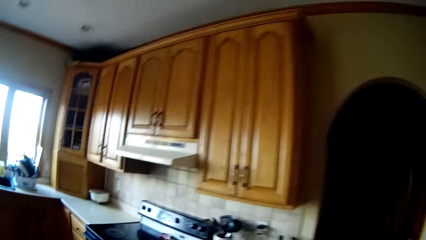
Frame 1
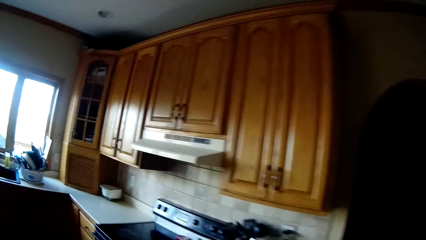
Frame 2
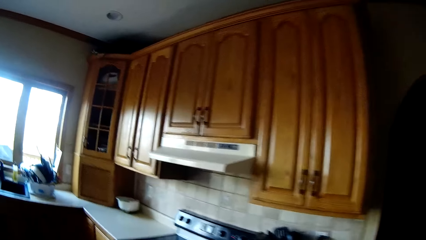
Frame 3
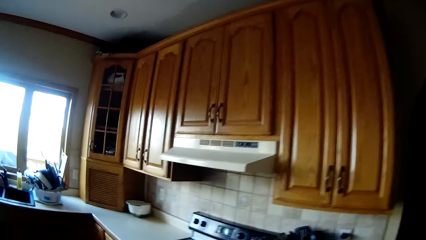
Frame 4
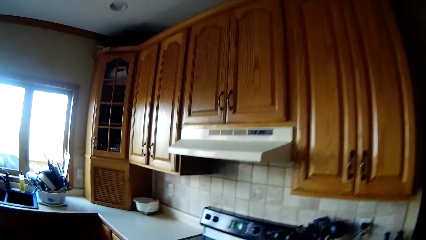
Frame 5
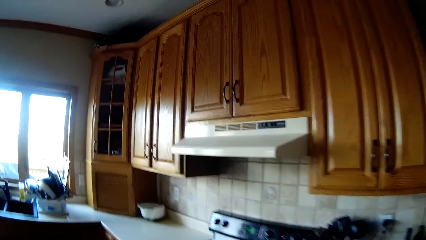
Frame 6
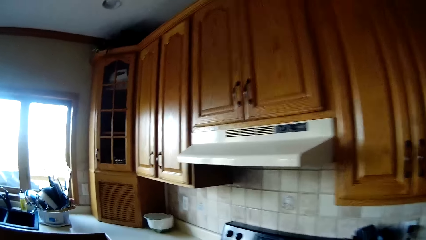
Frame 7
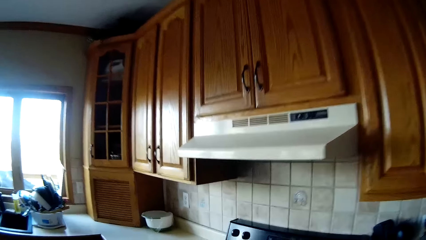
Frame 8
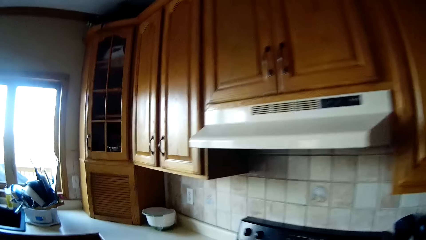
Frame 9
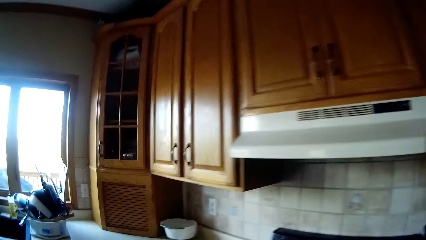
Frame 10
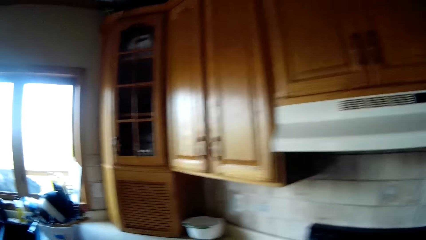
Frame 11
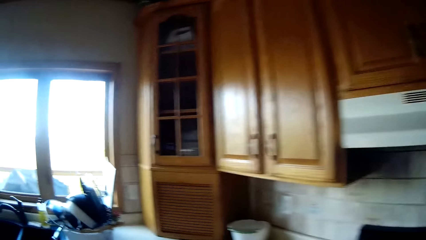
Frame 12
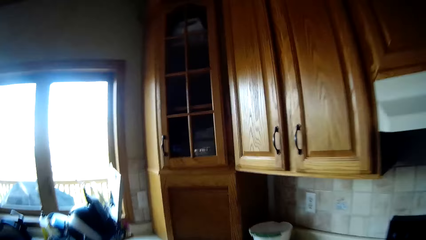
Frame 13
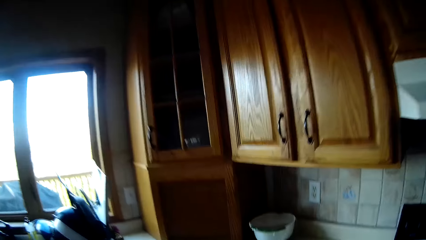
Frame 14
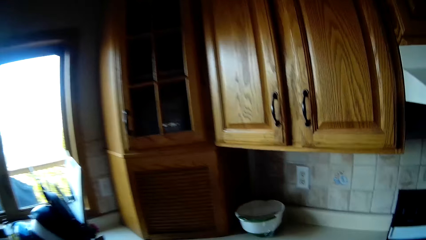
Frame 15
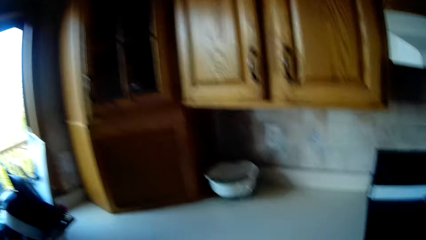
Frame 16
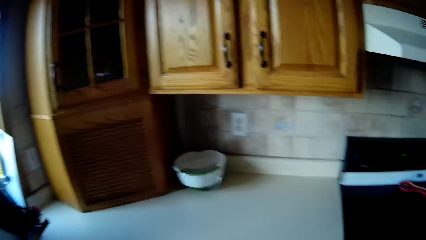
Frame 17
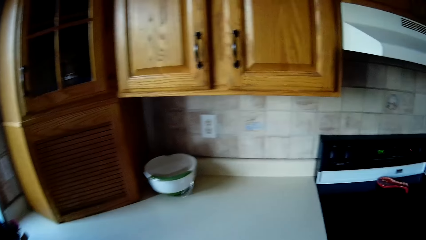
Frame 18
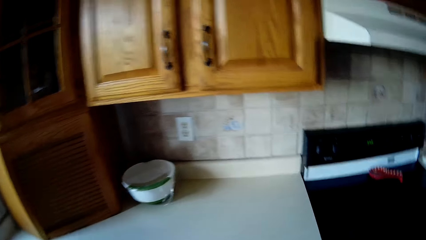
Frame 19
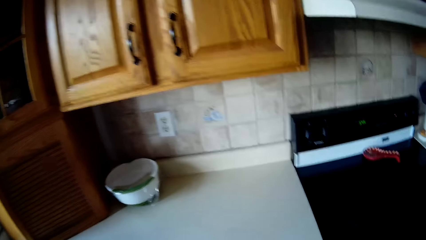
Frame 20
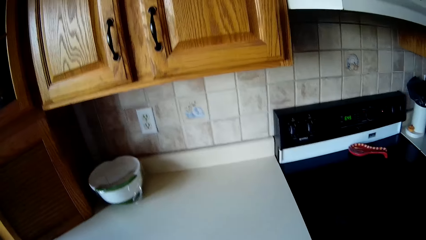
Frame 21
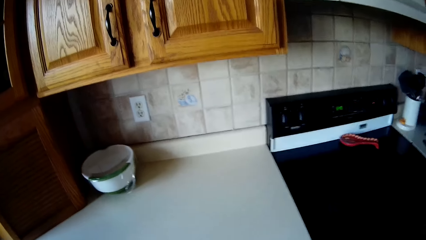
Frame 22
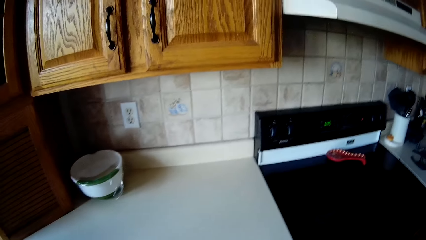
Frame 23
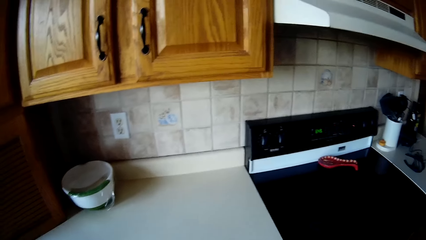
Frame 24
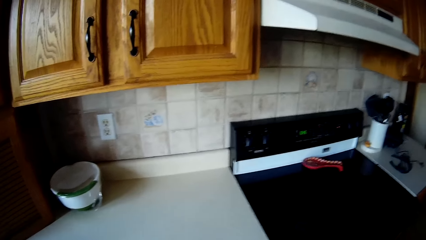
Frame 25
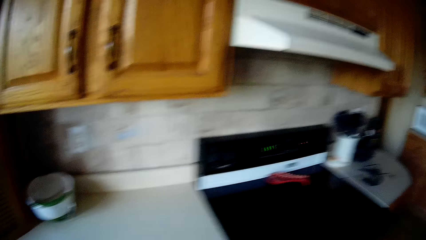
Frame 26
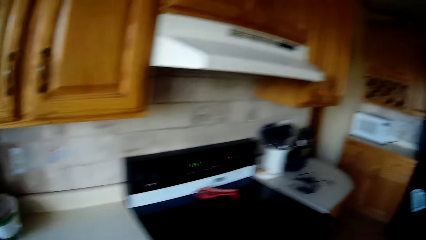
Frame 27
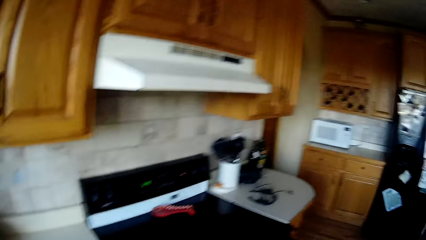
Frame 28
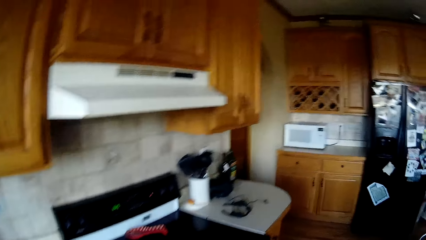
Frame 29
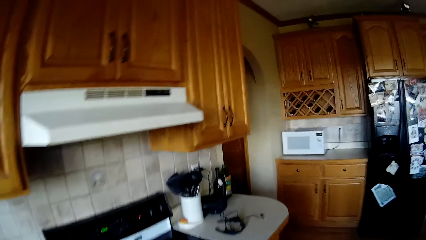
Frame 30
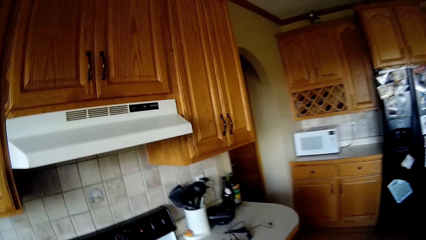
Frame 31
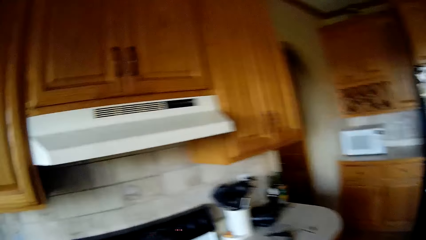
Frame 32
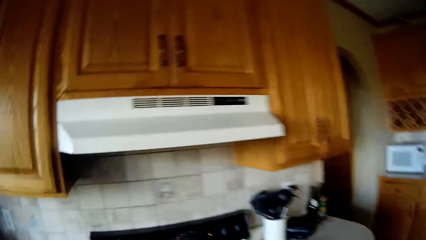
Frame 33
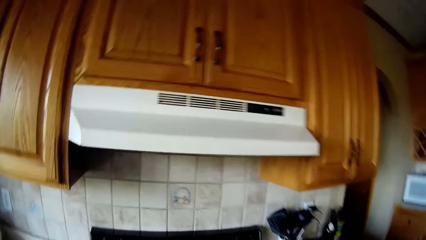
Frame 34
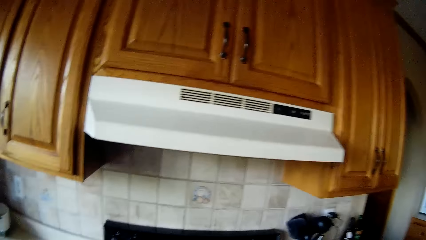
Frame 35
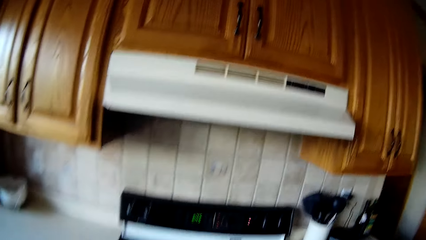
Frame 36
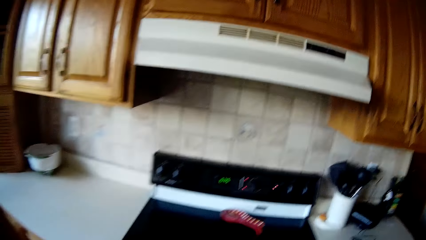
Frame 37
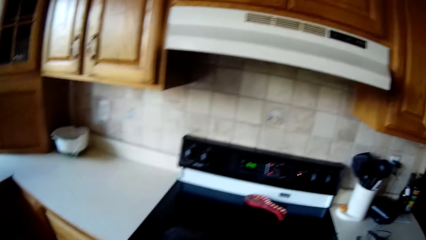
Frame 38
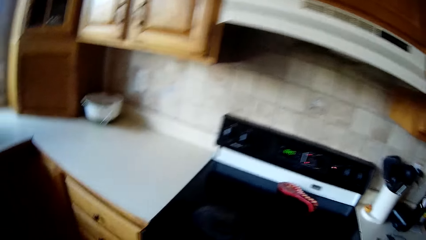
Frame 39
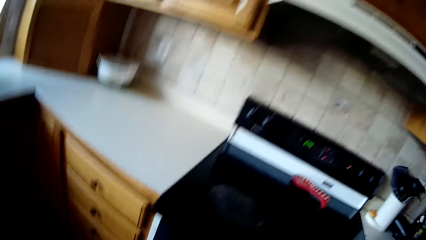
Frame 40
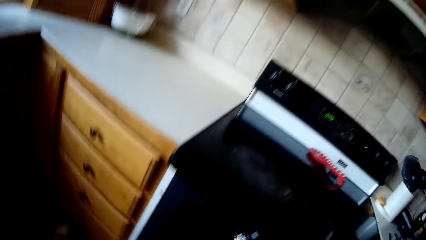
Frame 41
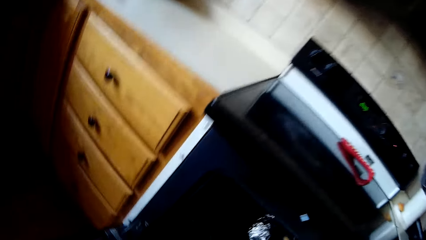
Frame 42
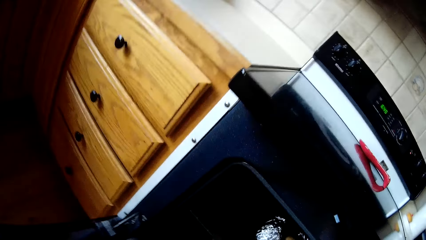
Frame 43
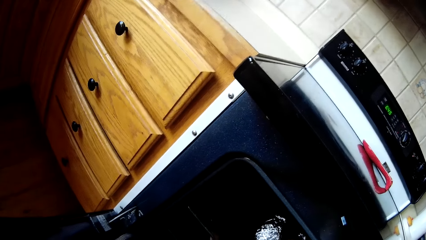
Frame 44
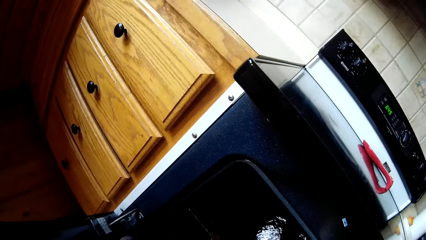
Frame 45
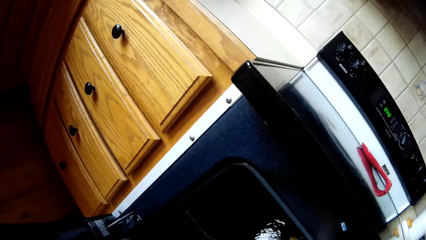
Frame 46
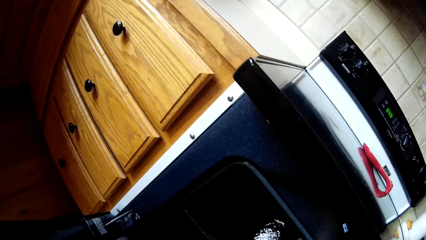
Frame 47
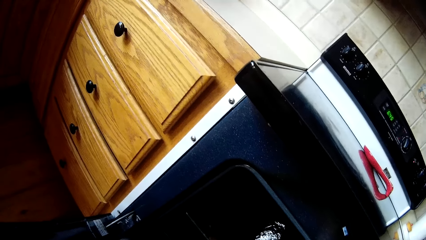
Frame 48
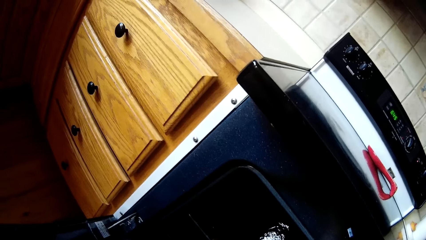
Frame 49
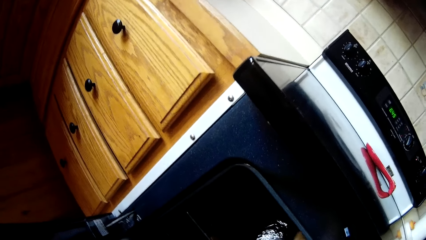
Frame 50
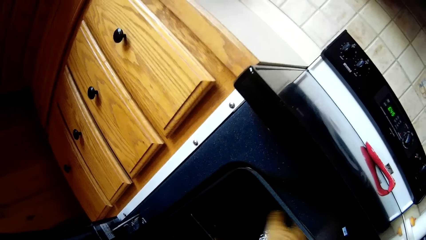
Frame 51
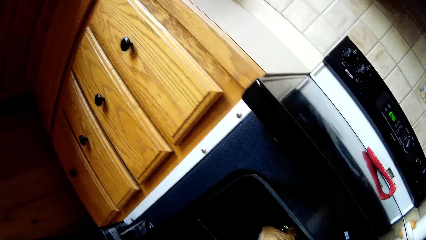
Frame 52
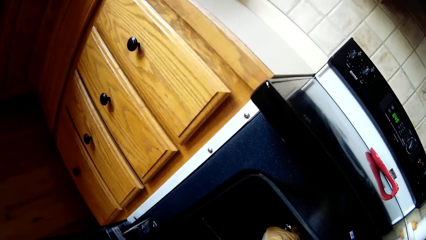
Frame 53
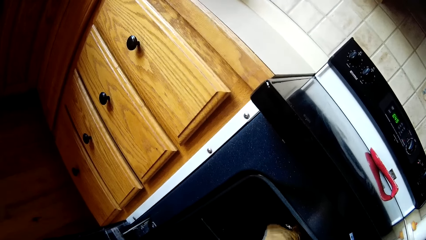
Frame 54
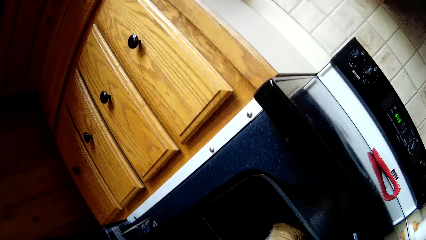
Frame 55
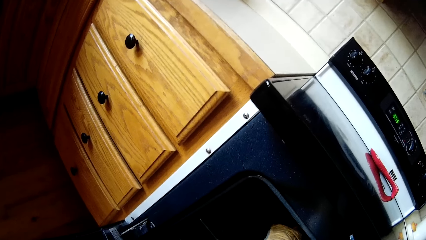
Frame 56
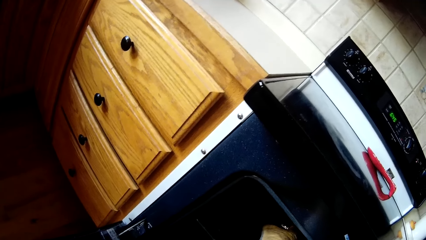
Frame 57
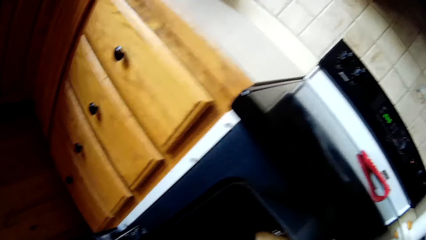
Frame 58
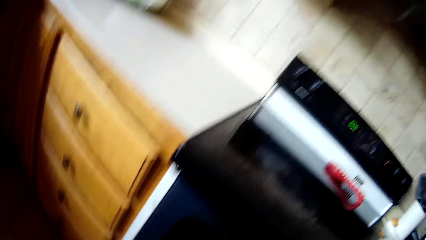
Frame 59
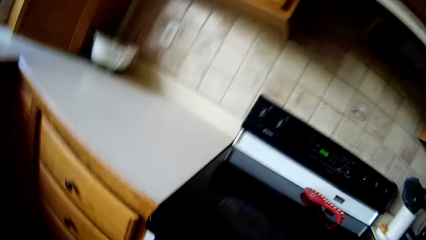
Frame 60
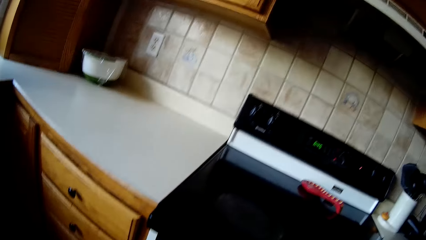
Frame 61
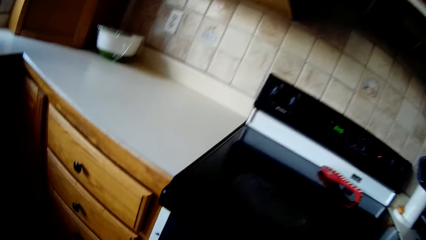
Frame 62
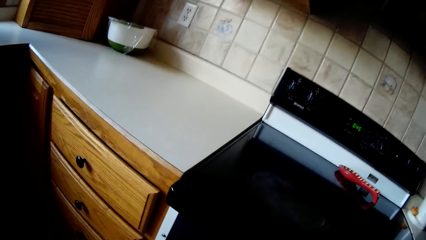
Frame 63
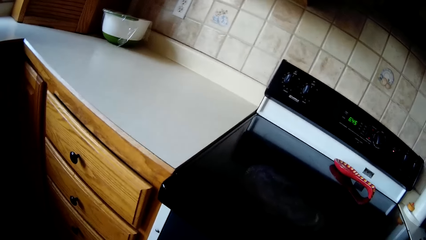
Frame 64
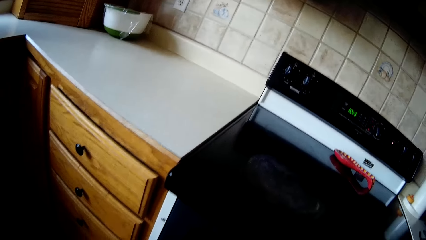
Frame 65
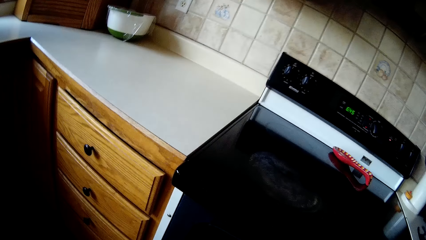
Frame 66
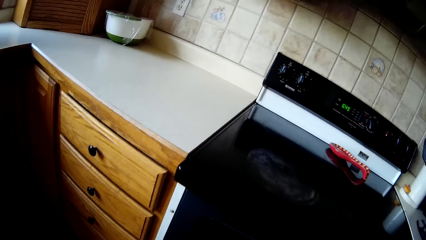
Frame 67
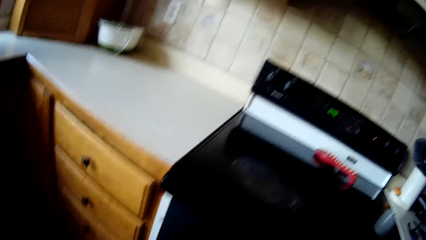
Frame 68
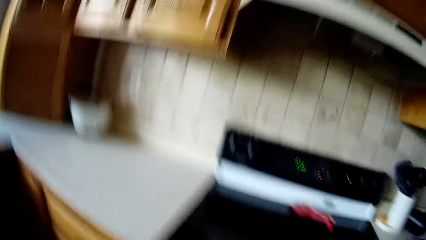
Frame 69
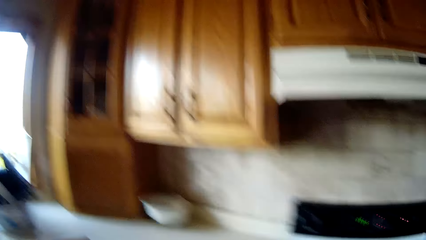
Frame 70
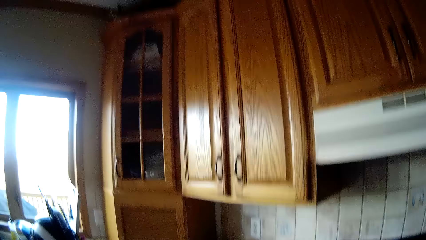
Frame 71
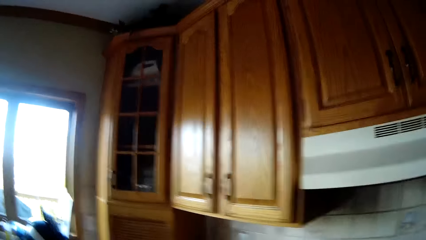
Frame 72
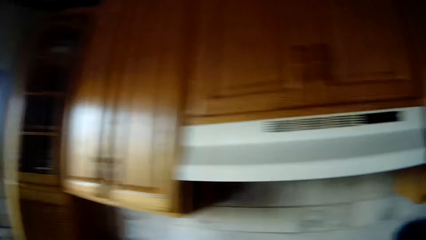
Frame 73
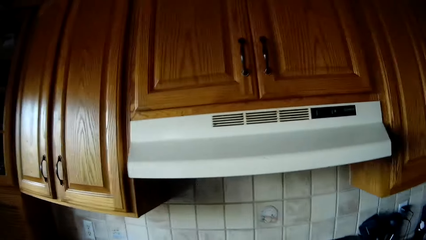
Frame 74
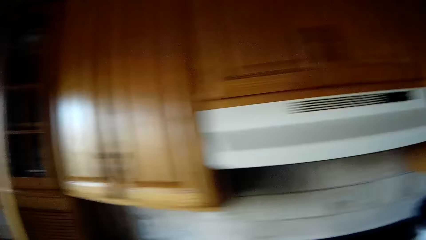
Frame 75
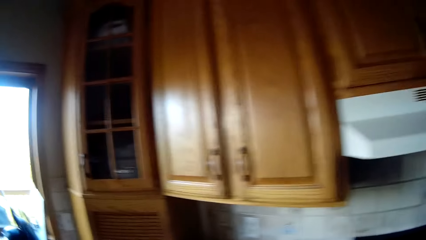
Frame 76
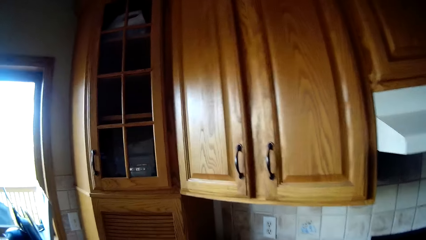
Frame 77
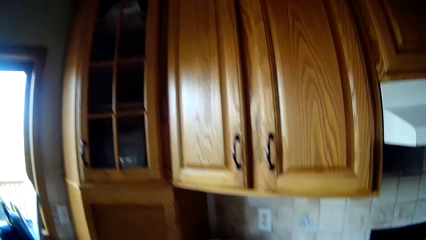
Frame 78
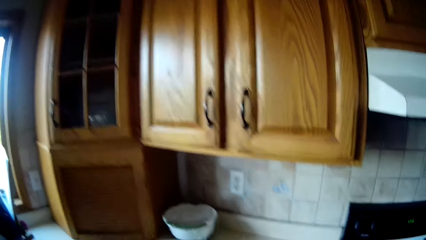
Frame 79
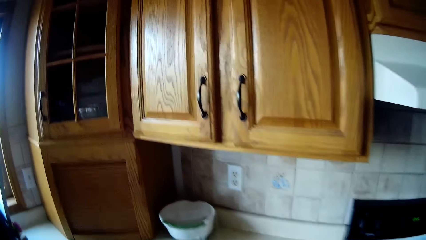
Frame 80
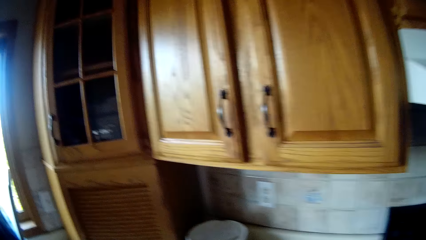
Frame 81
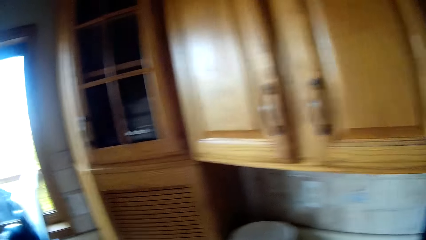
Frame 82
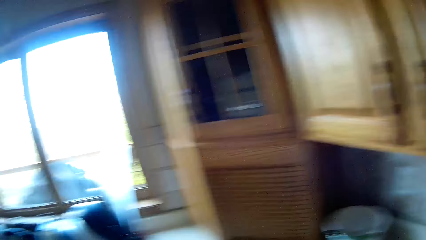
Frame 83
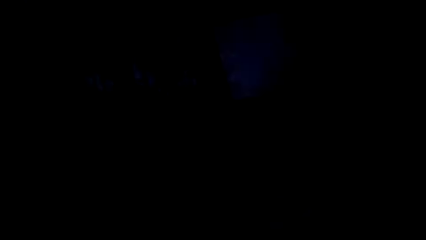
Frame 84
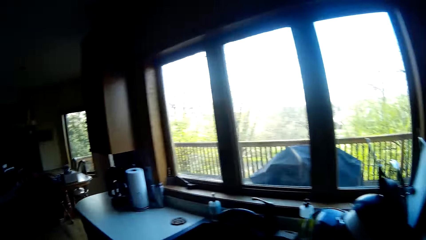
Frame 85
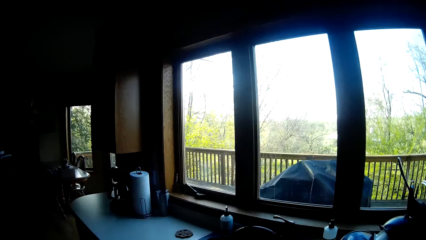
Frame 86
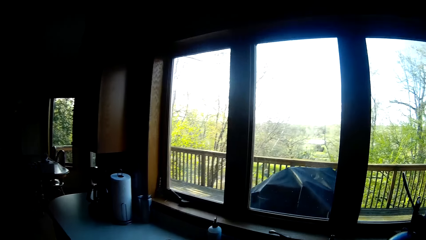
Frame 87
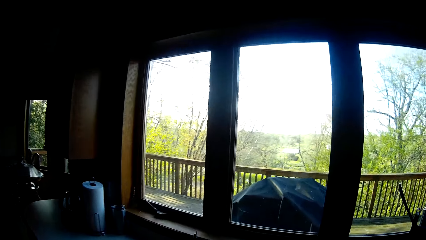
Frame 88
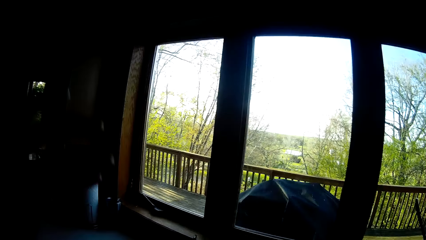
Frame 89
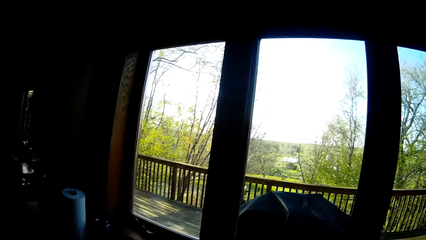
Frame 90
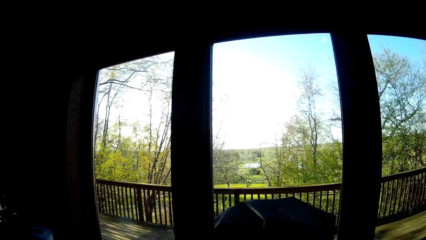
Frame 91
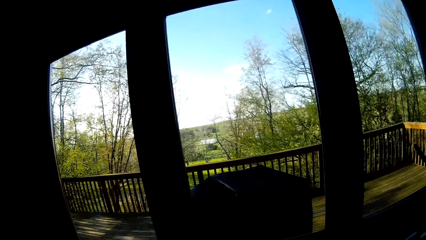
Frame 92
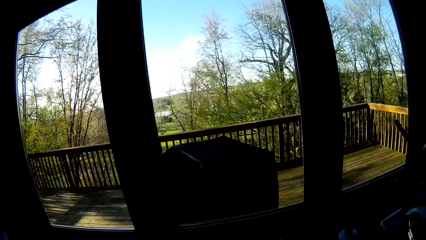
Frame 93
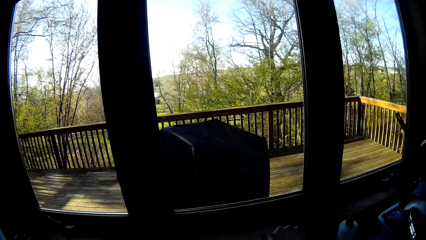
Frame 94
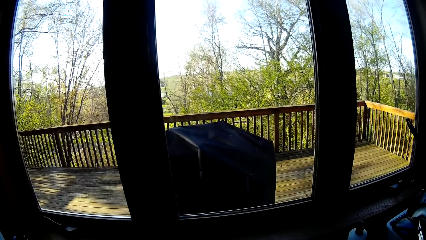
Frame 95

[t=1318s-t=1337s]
The camera wearer walks towards an oven on the kitchen slab. She turns around. She looks around. She checks foil wrapped food in the oven. She puts something in the cooker. She looks around. She walks towards a sink in the kitchen. She adjusts a camera on her head with her left hand.
